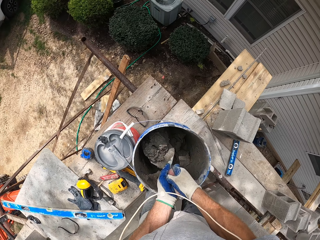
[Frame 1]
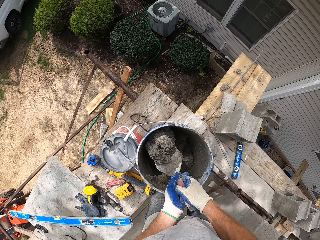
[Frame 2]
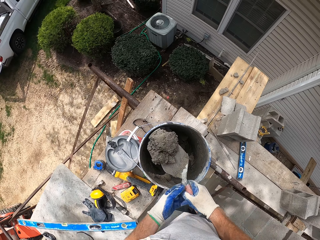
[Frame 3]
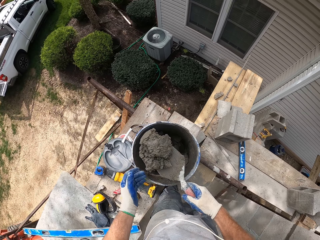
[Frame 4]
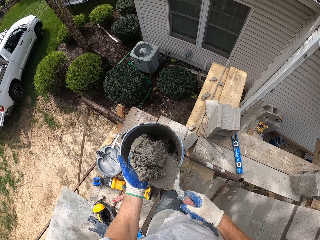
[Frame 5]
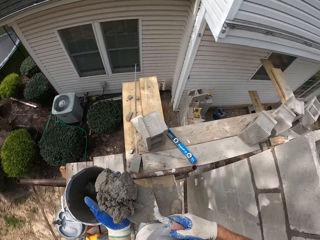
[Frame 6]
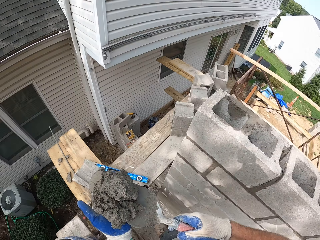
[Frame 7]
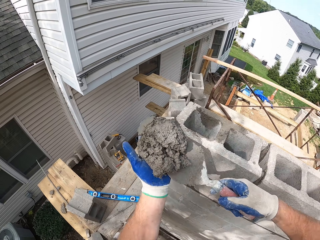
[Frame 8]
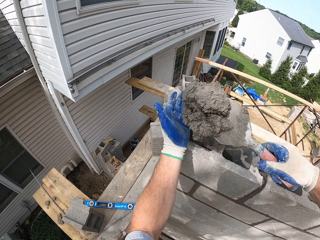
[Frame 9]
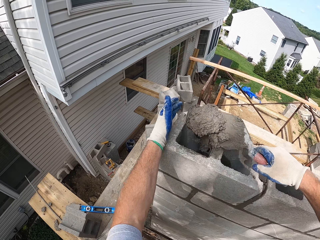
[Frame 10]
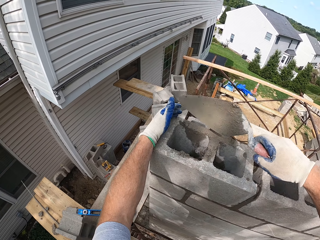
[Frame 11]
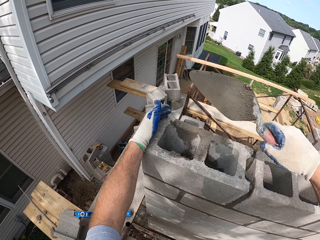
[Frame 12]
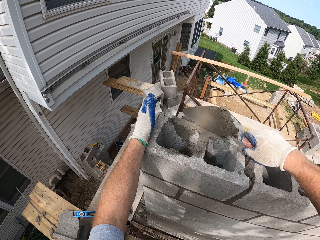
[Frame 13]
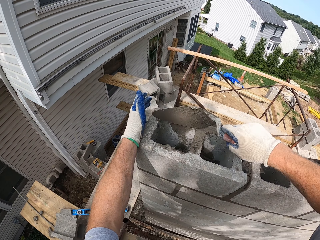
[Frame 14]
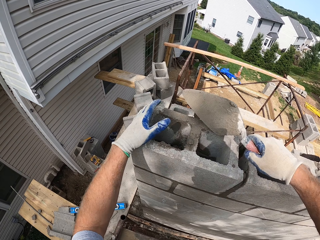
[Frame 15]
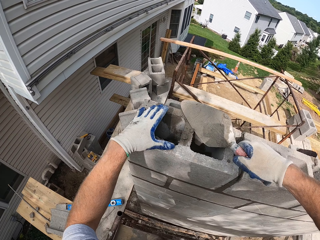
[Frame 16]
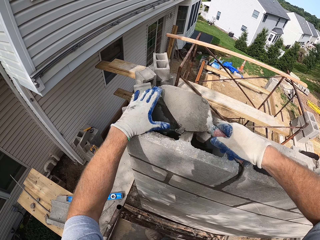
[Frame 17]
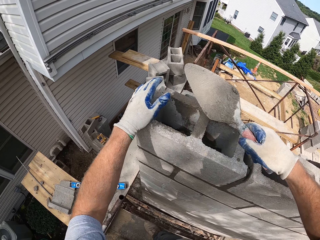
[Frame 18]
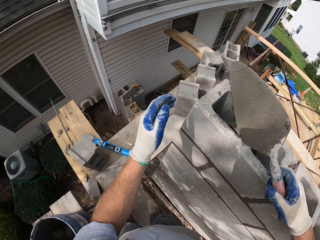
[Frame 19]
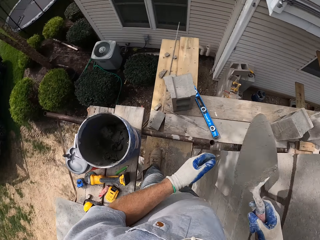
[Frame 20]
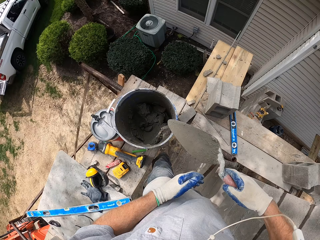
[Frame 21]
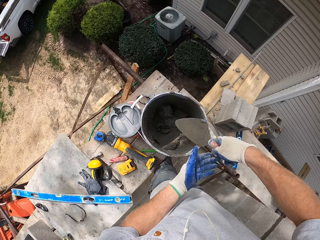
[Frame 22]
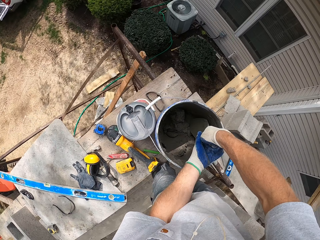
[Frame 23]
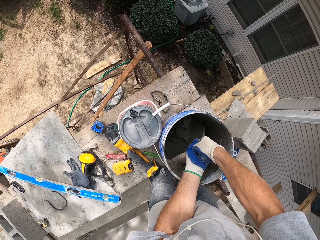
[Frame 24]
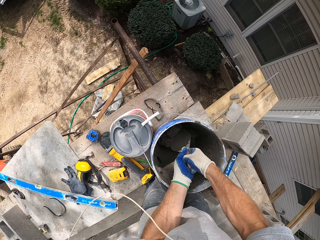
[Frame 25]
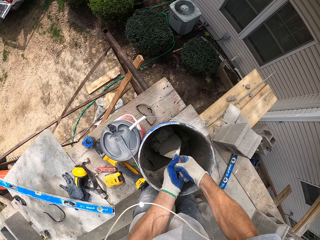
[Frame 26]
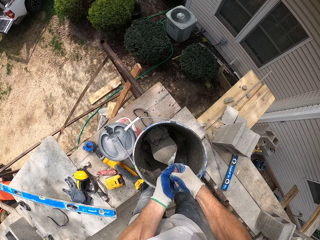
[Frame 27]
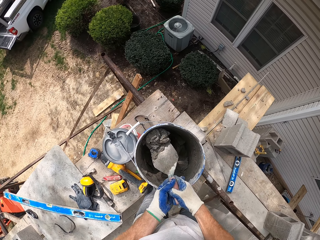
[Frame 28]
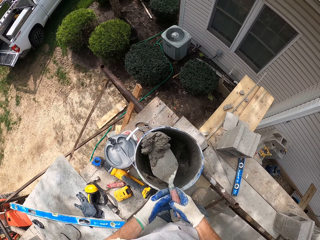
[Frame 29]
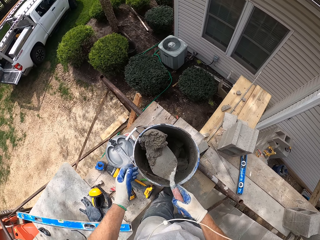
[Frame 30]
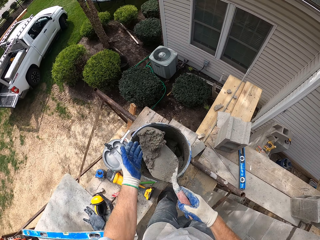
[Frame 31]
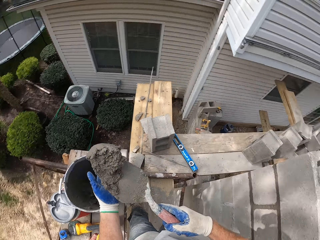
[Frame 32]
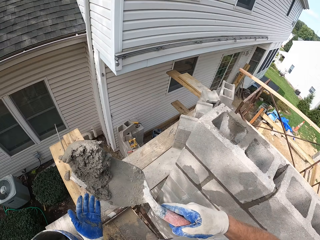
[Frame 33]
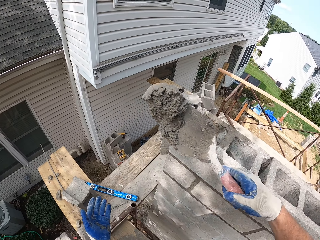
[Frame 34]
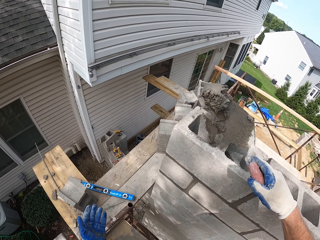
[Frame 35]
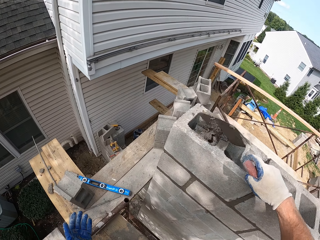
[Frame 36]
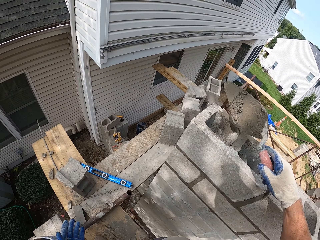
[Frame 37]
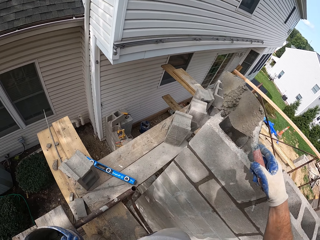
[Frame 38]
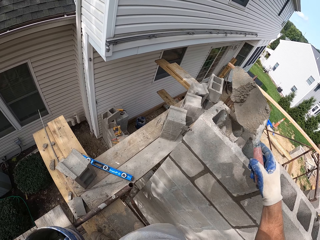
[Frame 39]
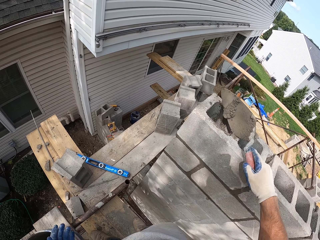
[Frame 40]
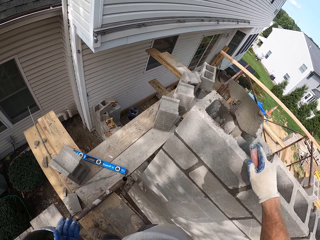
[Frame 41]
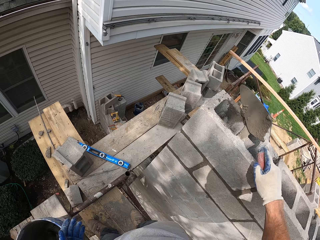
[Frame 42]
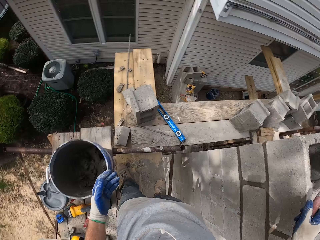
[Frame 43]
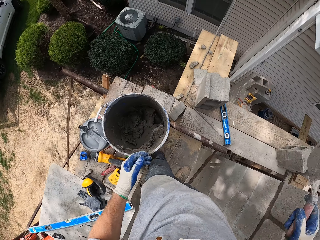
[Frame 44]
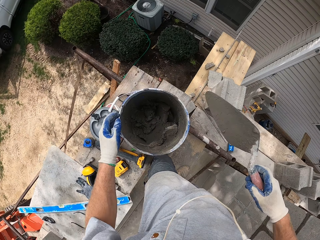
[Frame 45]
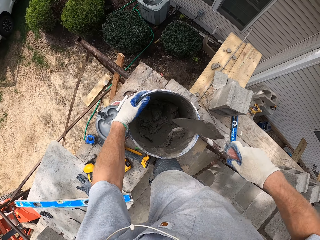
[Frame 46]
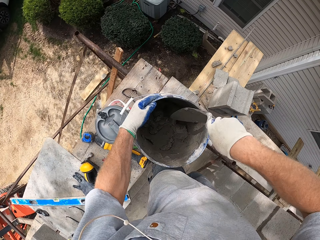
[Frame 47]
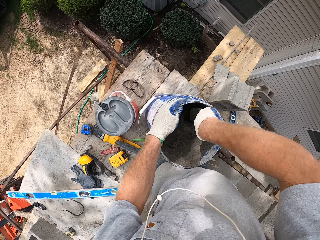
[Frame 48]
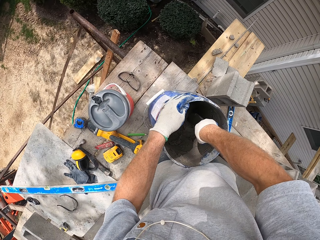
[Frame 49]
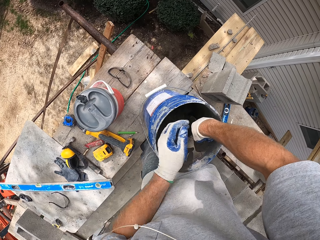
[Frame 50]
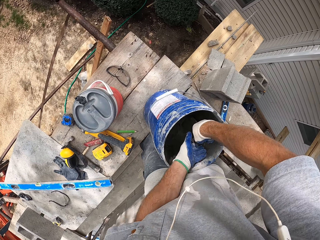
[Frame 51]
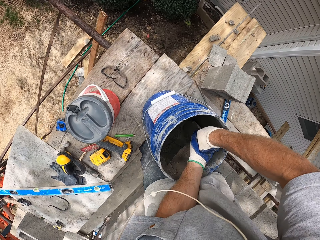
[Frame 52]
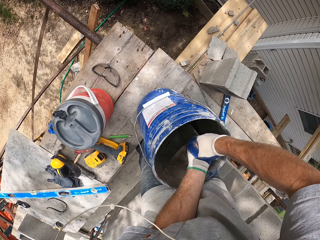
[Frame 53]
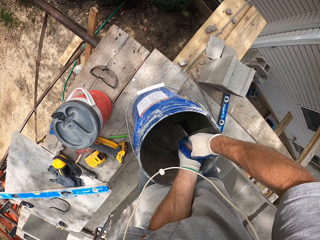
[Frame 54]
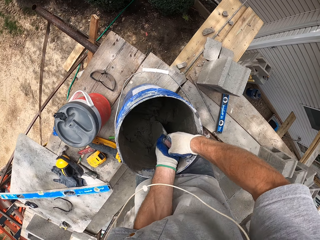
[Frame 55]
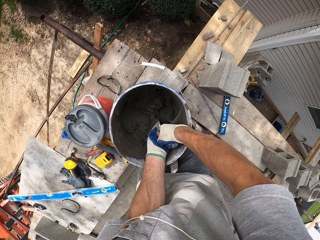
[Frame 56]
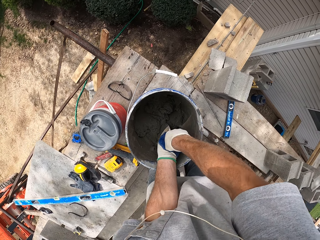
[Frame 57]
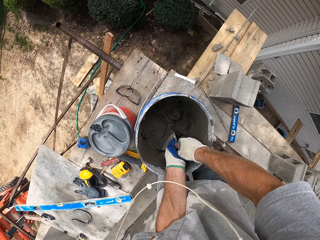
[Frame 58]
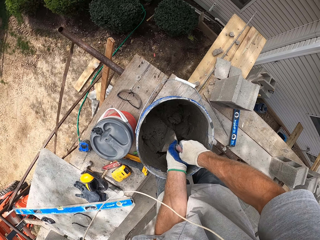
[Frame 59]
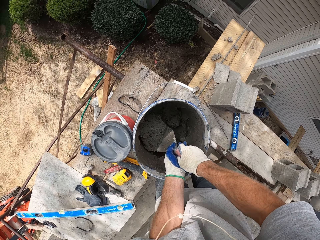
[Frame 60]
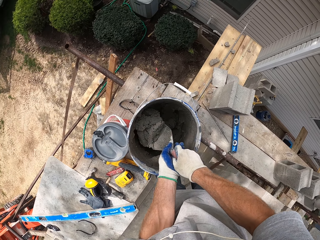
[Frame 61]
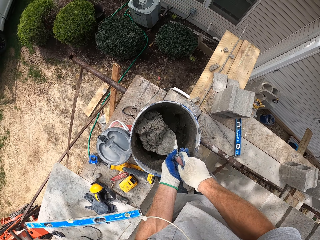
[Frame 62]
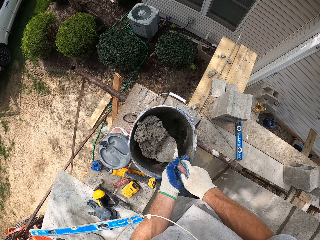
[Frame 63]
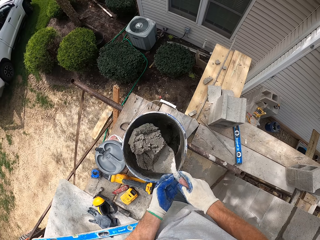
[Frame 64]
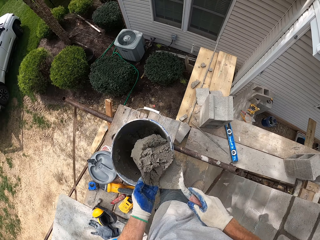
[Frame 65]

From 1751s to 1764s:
The camera wearer puts mortar in the bricks. They scoop mortar. They put the mortar in the bricks. They scoop mortar.

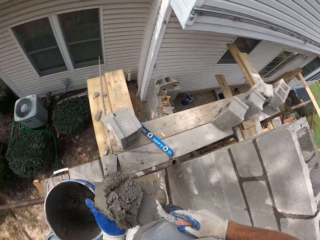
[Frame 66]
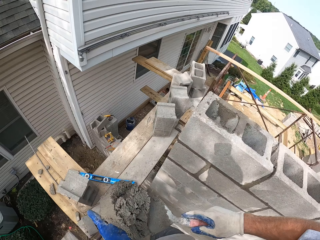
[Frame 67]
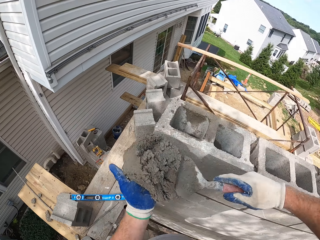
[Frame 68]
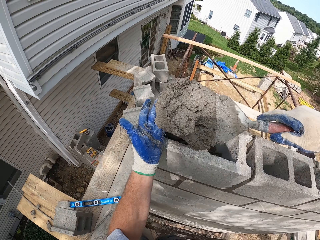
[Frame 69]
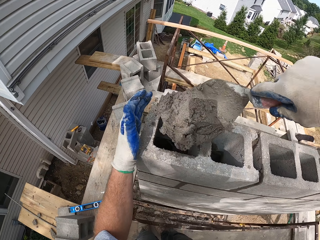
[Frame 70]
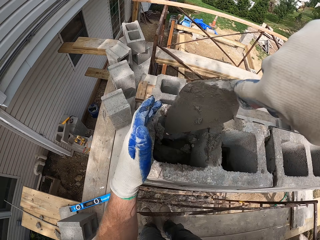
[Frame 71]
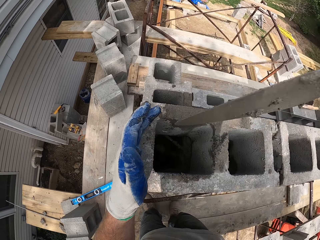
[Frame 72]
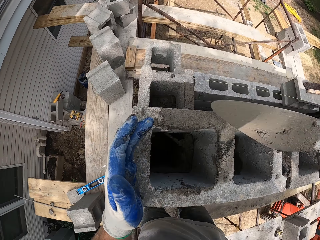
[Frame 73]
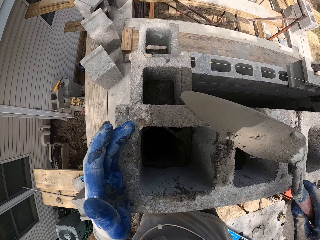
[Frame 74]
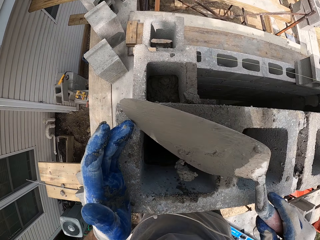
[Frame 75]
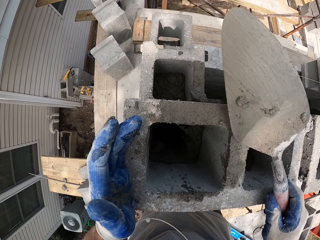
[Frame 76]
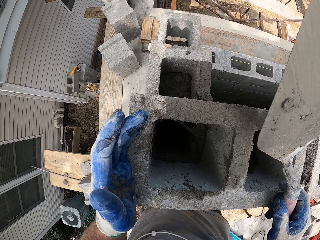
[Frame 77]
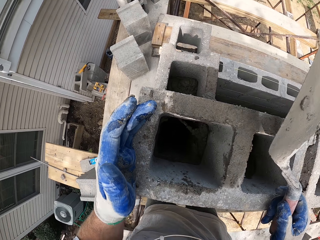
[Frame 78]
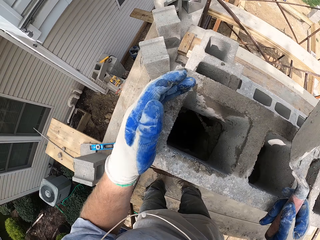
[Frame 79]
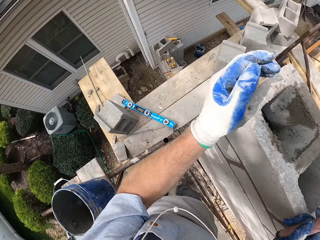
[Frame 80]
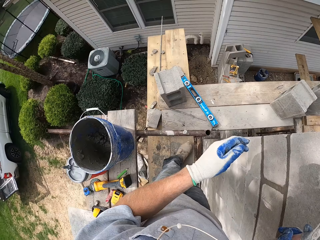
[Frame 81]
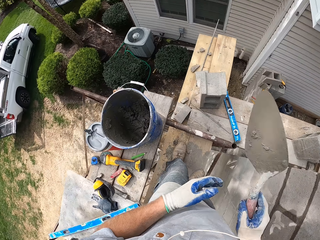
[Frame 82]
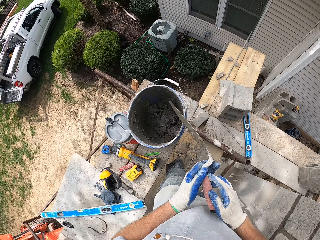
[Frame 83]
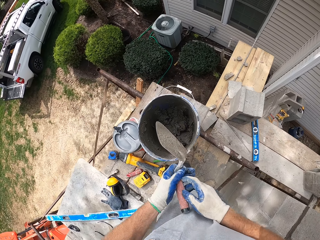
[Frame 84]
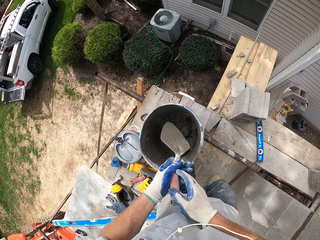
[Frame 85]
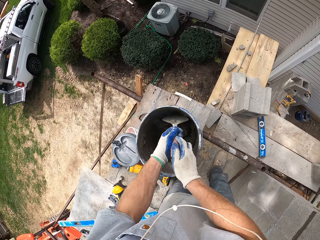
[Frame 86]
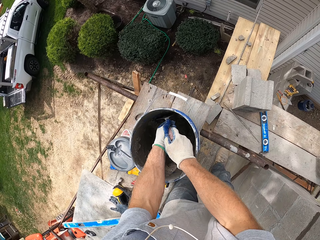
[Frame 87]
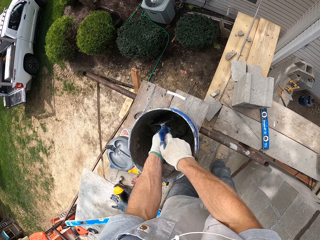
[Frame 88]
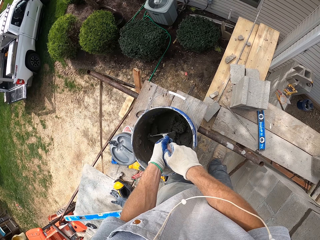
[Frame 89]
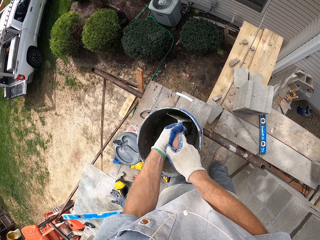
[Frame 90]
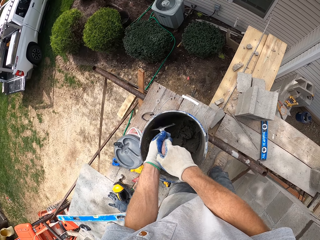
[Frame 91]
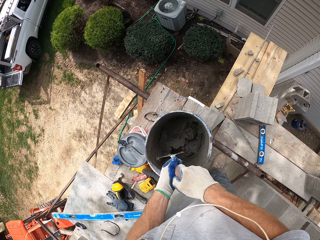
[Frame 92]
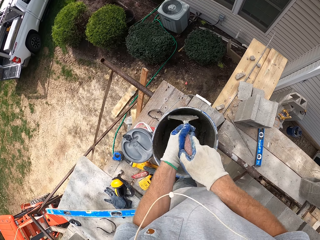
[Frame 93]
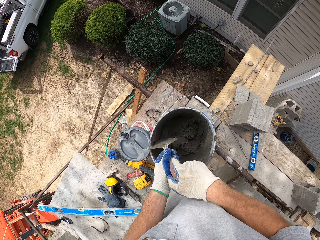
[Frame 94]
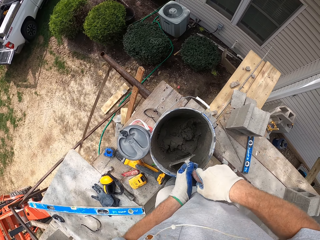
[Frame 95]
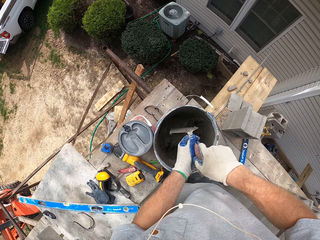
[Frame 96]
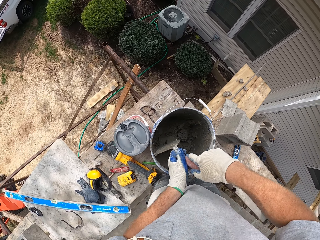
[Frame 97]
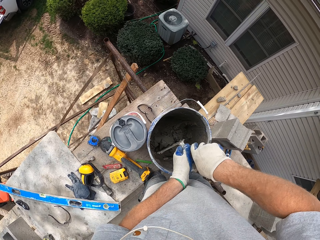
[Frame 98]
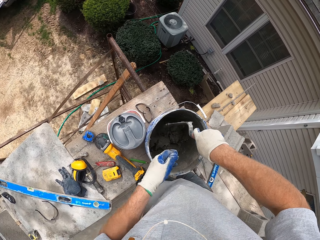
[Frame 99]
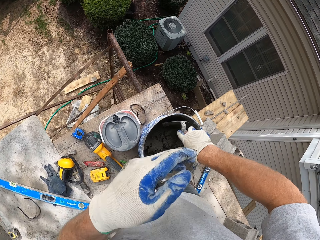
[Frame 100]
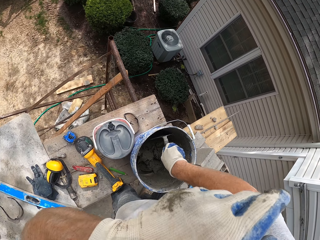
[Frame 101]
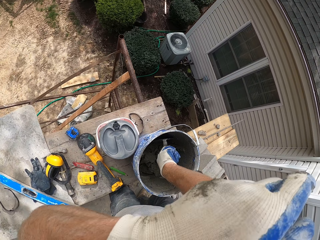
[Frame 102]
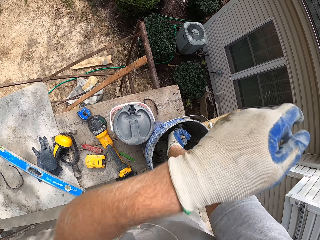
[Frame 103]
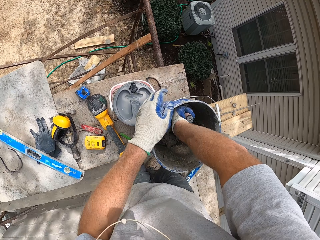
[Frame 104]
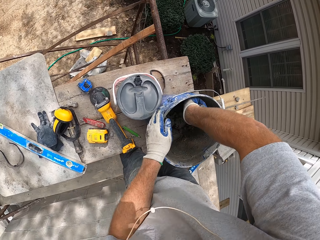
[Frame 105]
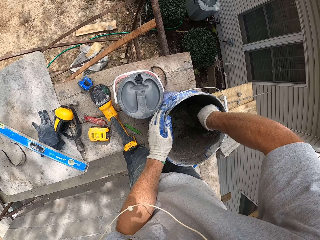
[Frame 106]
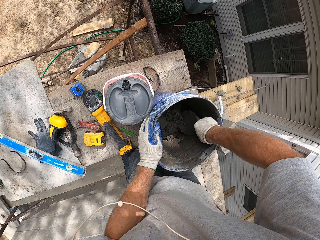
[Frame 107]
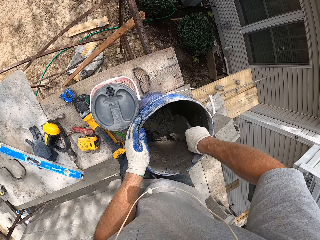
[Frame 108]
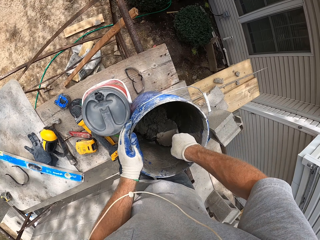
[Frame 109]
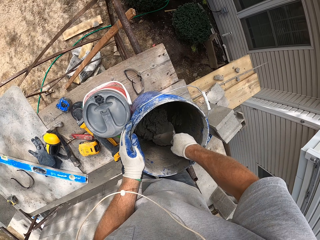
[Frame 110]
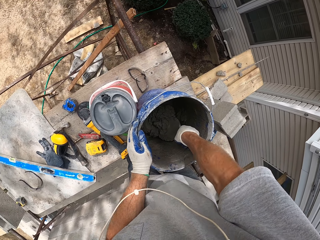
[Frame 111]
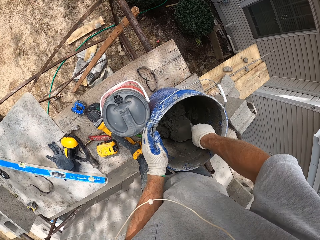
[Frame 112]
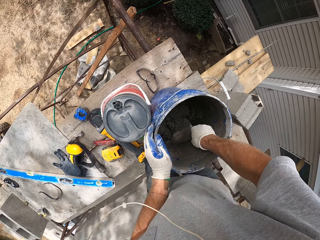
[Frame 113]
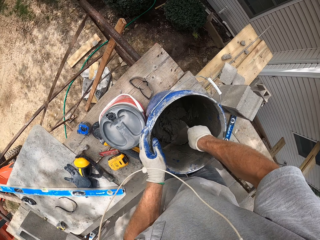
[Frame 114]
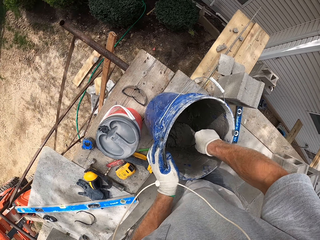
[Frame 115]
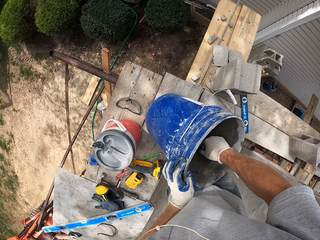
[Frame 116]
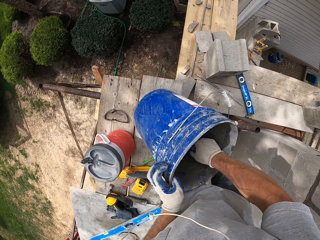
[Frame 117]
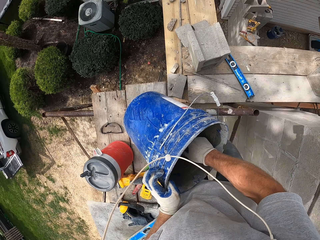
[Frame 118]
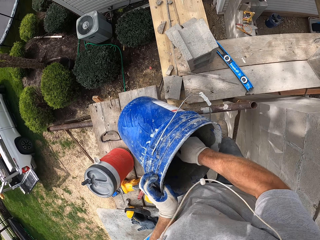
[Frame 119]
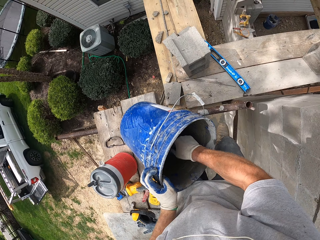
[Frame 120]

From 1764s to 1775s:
The camera wearer puts mortar in the bricks. He scoops mortar. He wipes his face.
